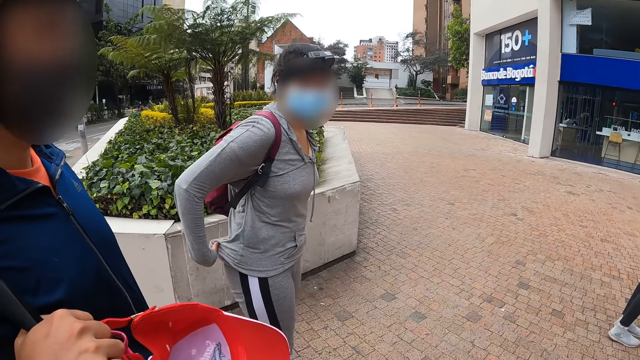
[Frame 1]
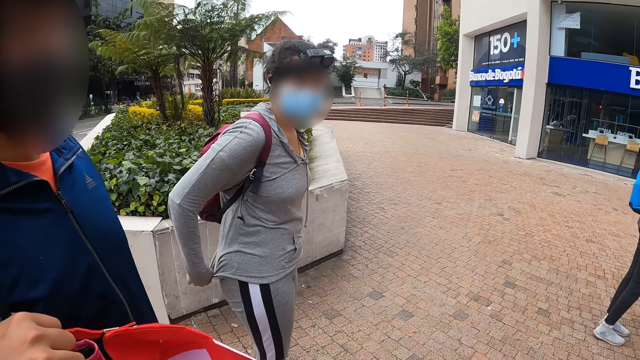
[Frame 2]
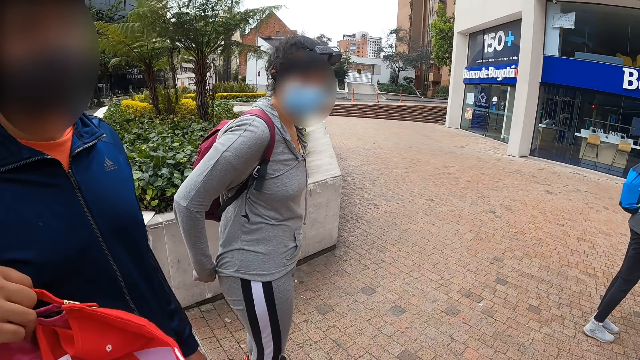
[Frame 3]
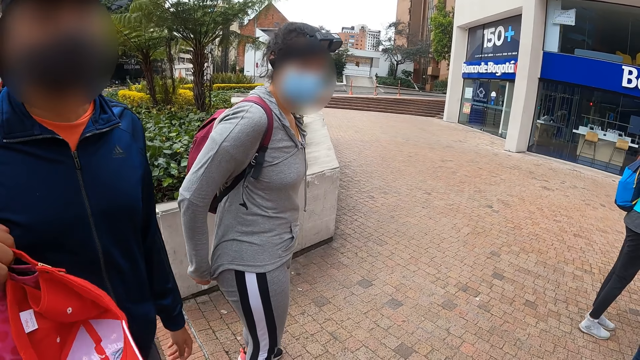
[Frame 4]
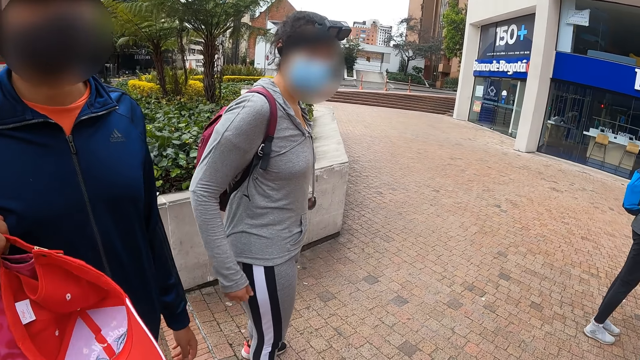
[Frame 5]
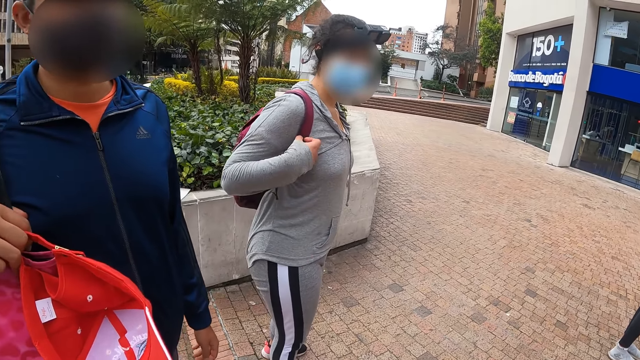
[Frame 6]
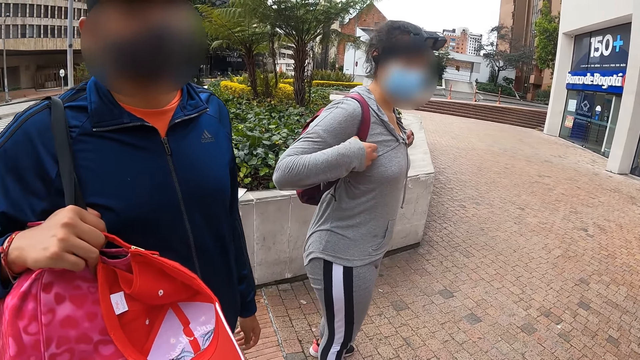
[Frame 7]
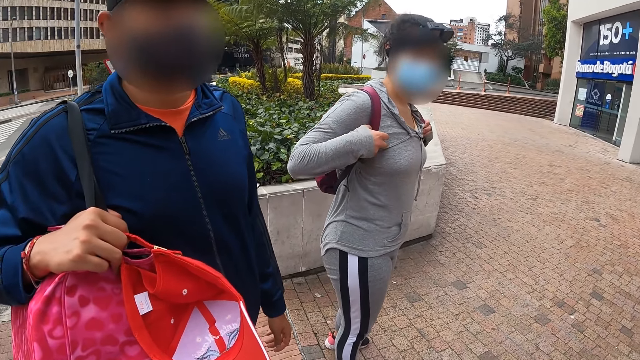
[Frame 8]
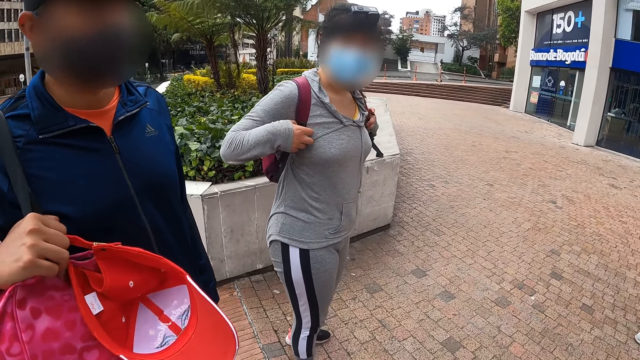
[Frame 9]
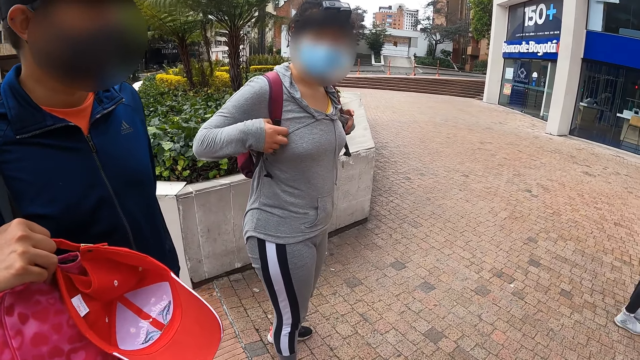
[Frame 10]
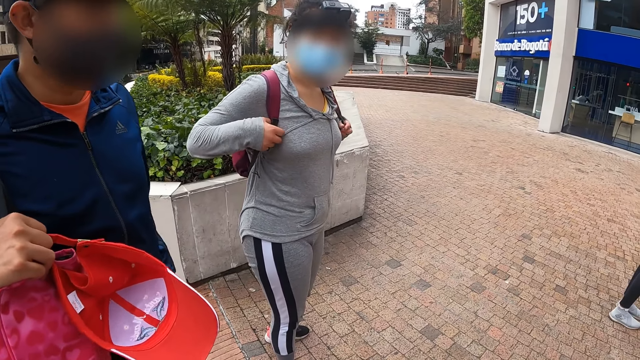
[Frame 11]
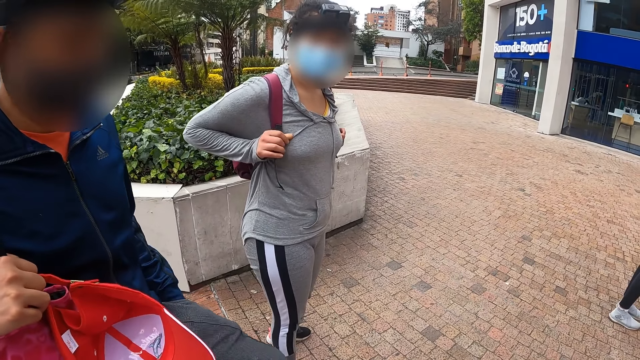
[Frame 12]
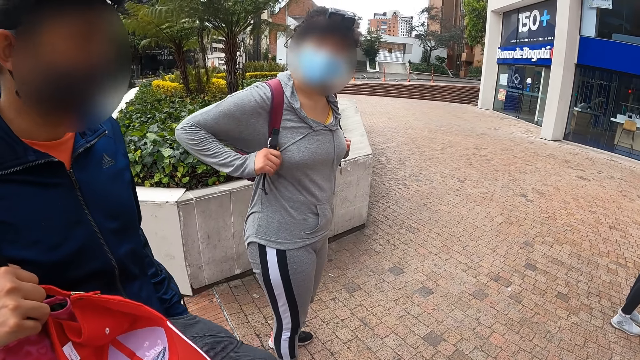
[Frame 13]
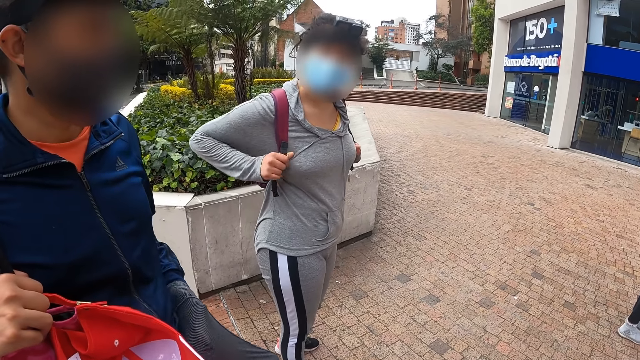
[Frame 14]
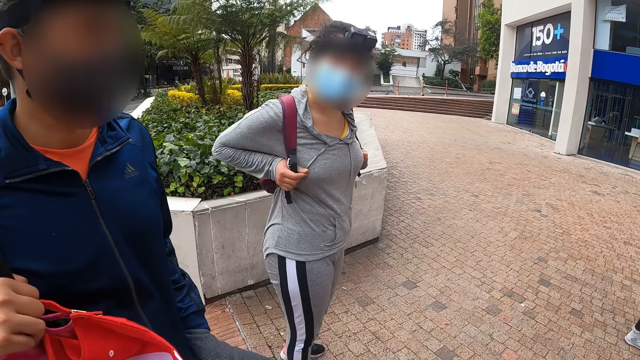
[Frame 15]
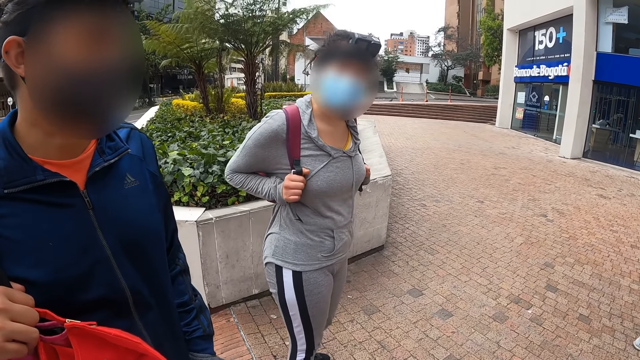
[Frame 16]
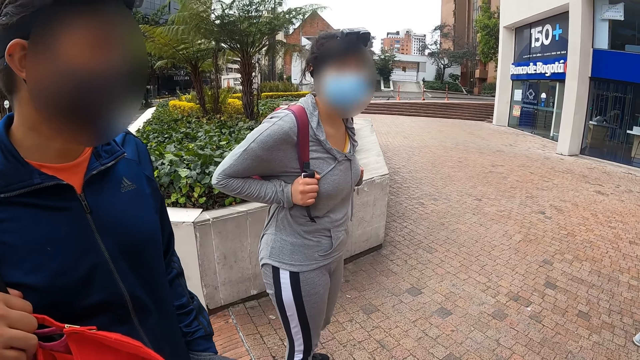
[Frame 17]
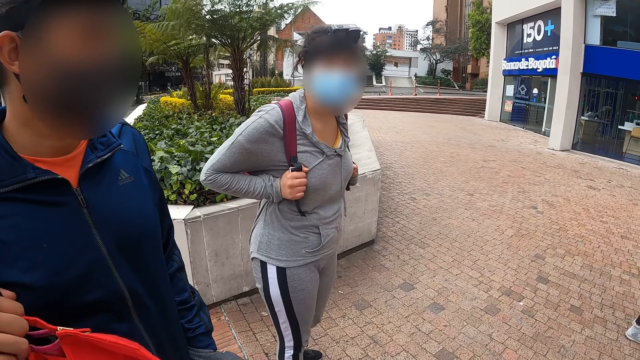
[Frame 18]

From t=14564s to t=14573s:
The camera wearer stops on a walkway alongside a man and three women.

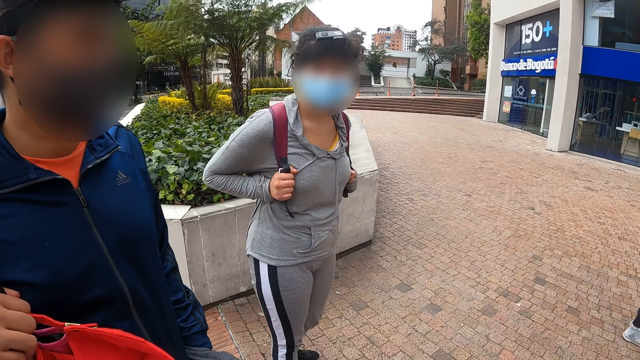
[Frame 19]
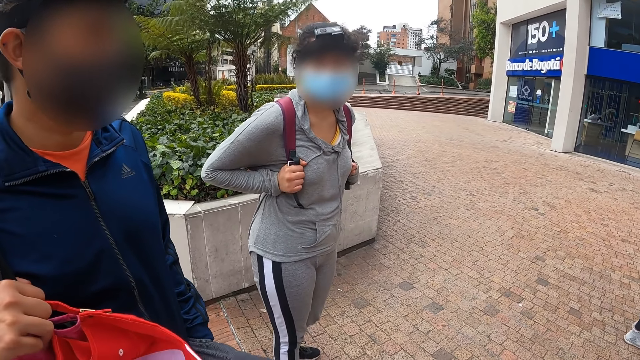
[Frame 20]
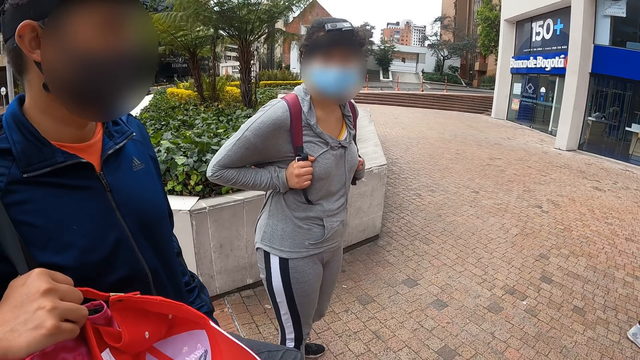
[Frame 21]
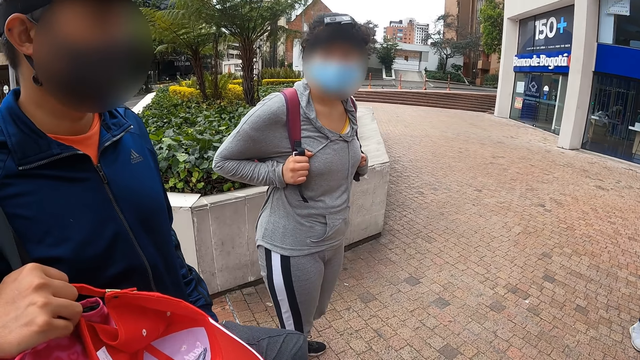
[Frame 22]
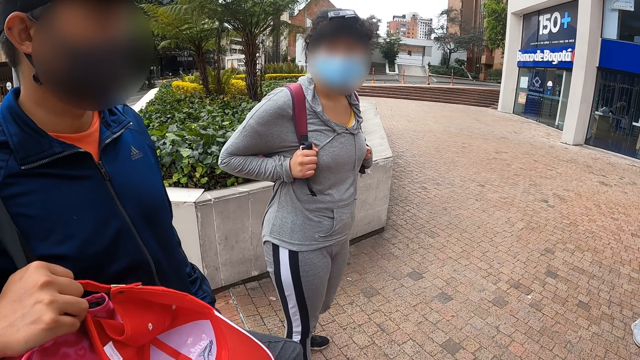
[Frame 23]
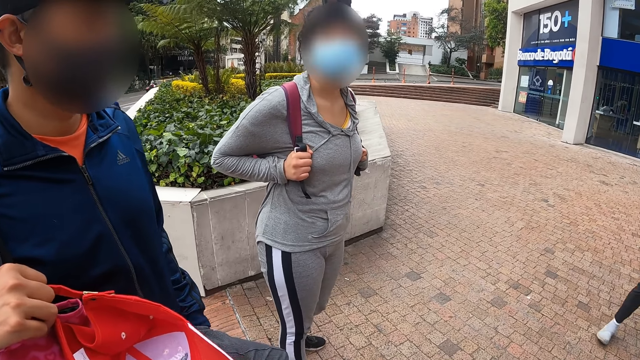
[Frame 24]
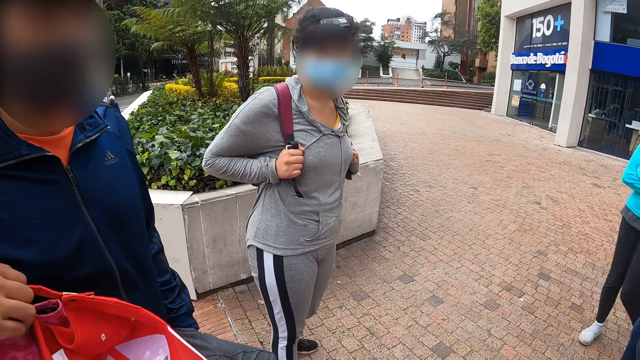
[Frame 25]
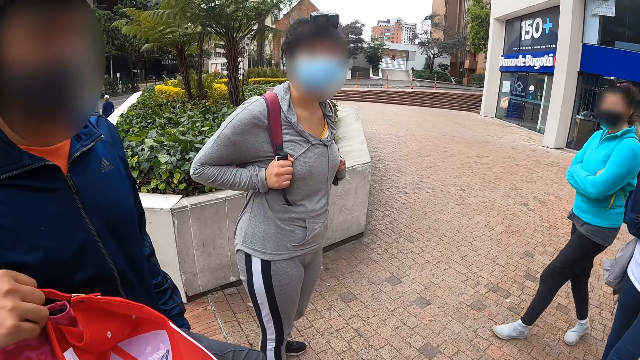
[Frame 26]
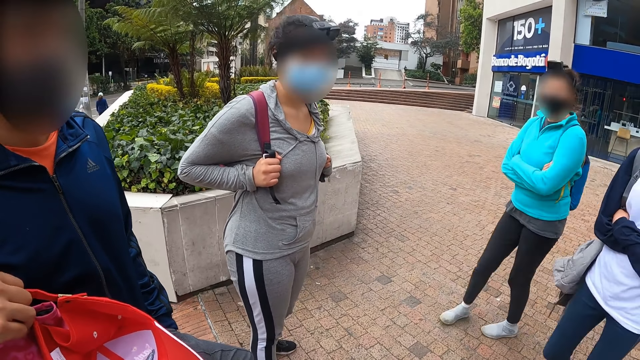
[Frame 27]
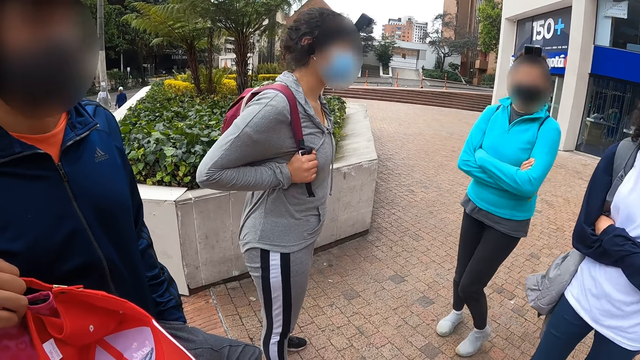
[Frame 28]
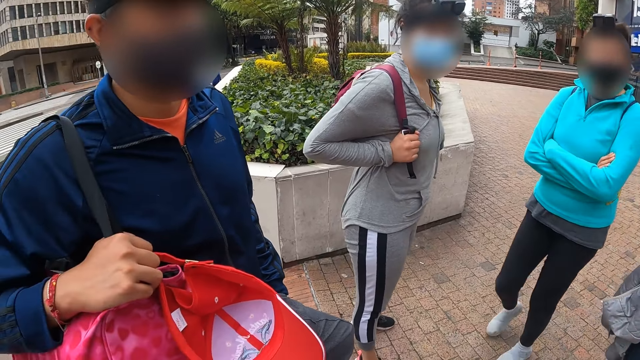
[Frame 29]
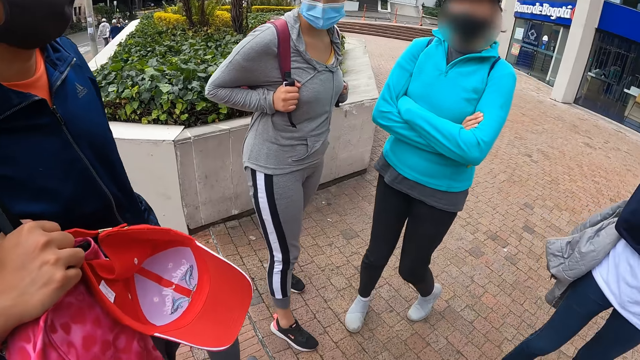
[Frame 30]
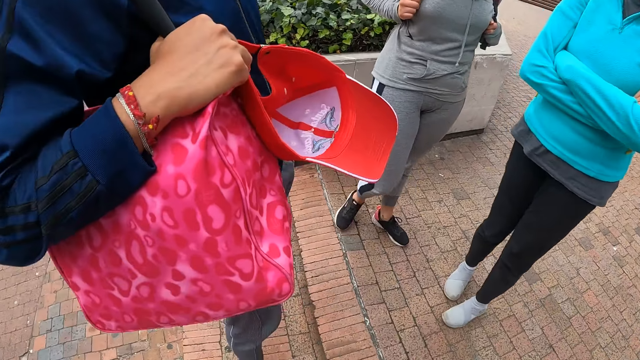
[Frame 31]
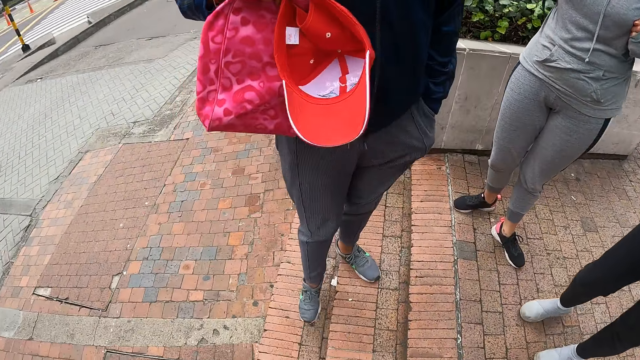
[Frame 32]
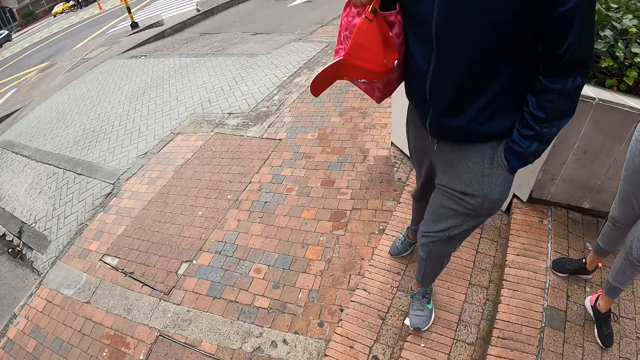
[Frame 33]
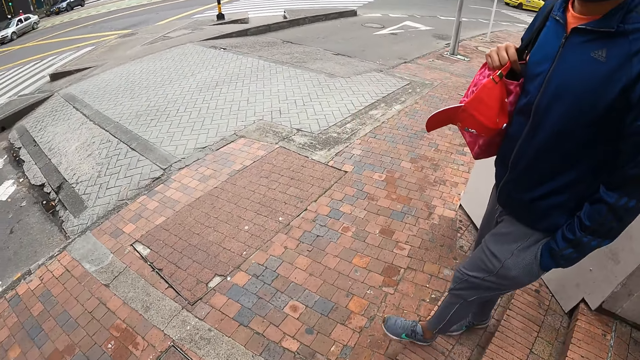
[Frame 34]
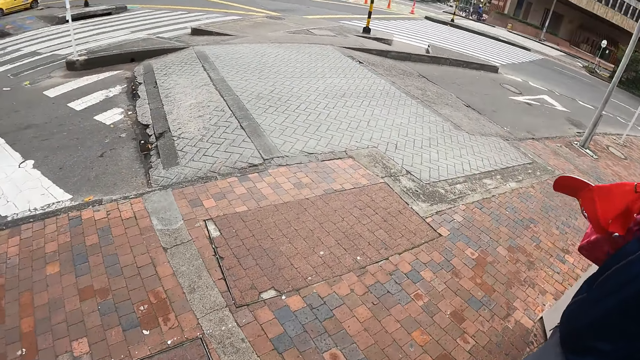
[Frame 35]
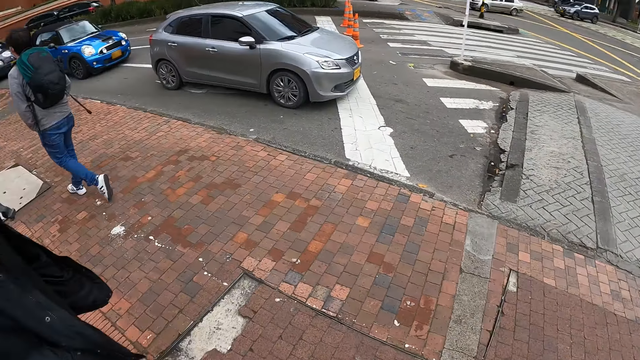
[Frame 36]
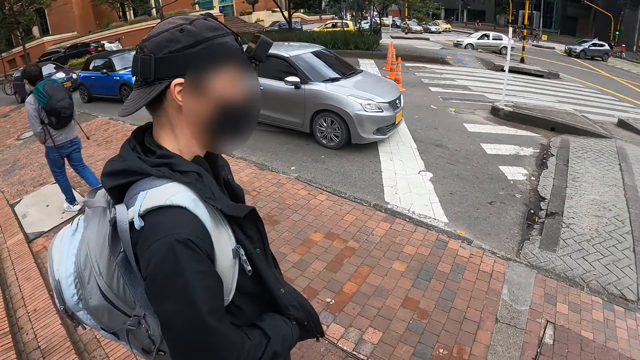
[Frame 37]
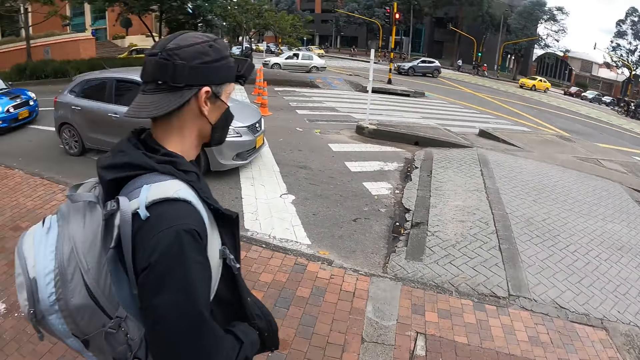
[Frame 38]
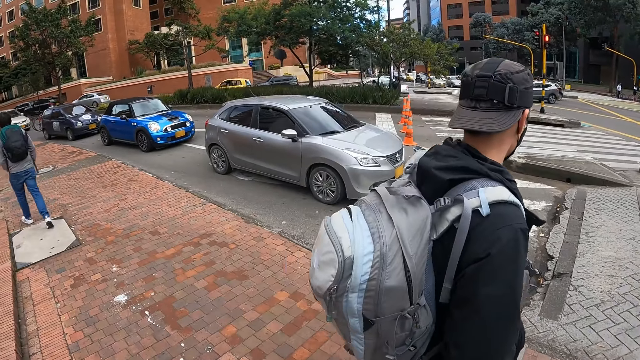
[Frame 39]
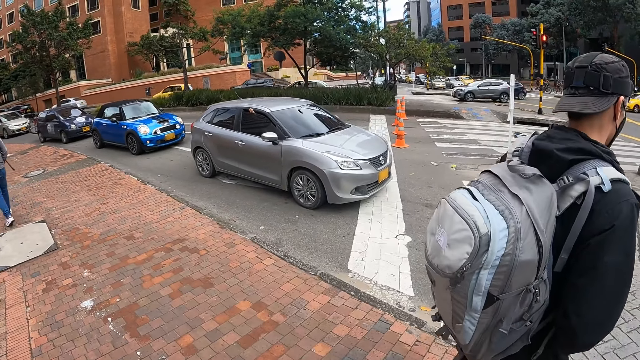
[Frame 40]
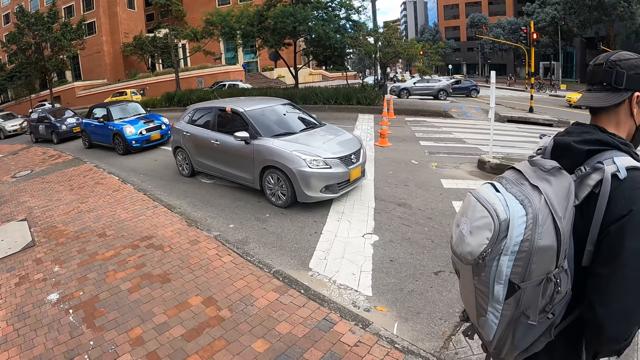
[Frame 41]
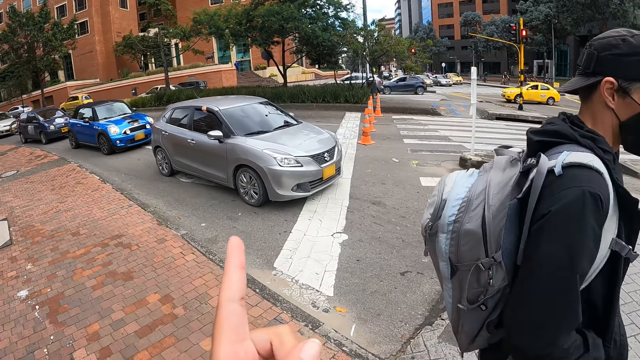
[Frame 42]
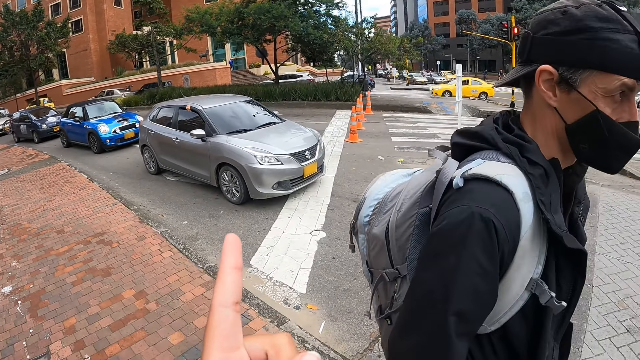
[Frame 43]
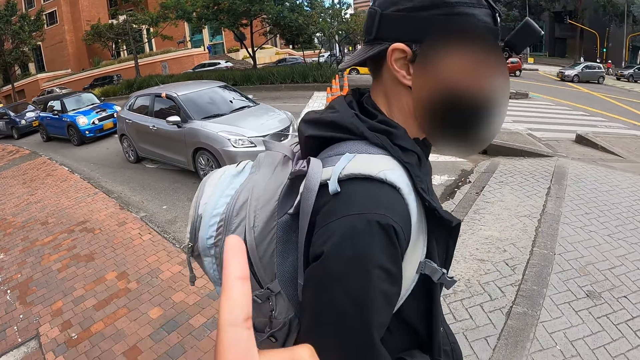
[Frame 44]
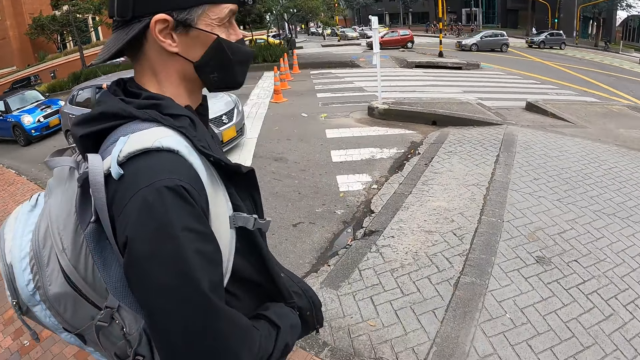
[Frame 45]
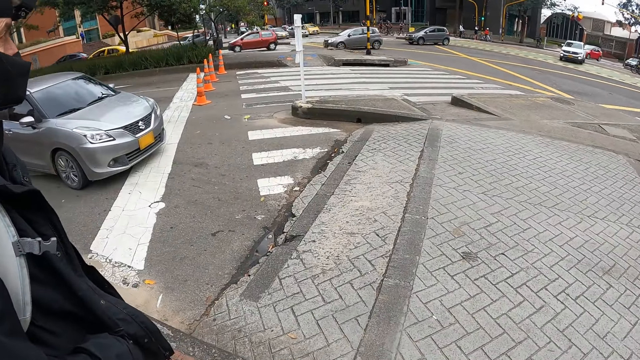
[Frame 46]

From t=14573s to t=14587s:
A woman interacts with two other women, two men, and the camera wearer. The camera wearer walks on the sidewalk, looks around and moves the finger.
